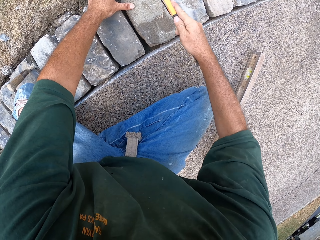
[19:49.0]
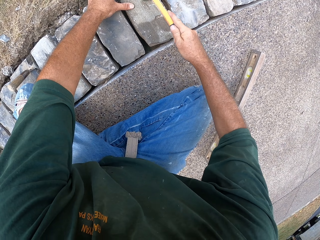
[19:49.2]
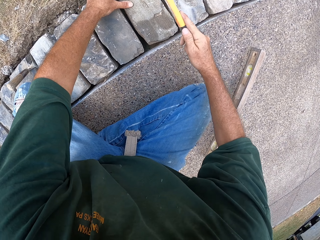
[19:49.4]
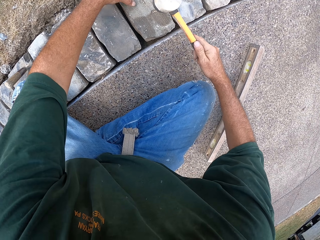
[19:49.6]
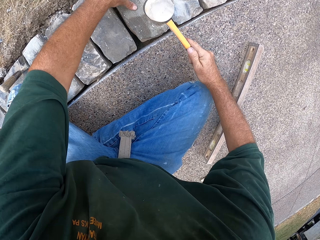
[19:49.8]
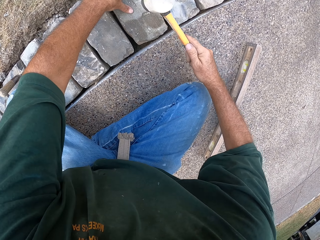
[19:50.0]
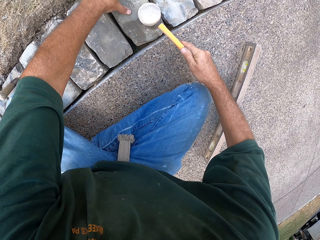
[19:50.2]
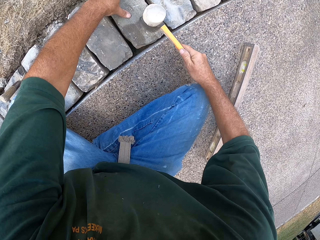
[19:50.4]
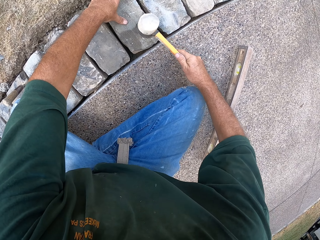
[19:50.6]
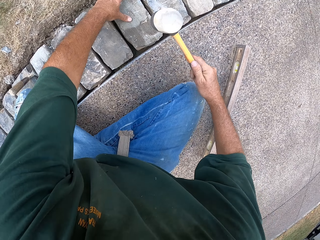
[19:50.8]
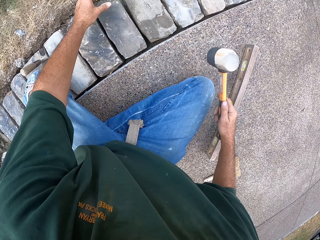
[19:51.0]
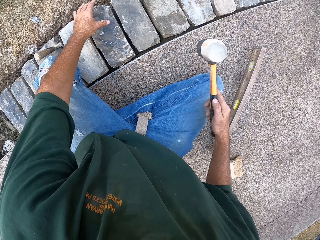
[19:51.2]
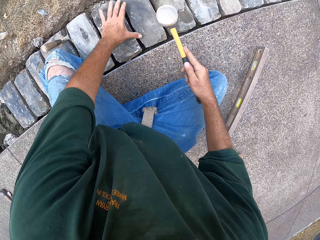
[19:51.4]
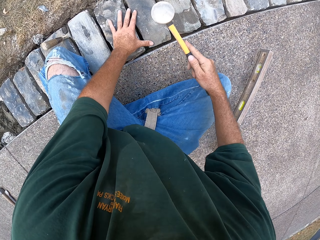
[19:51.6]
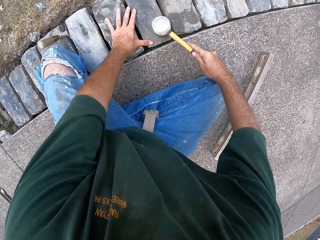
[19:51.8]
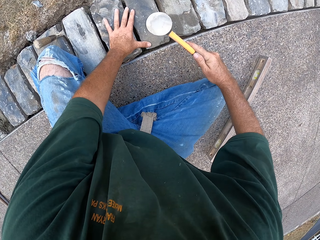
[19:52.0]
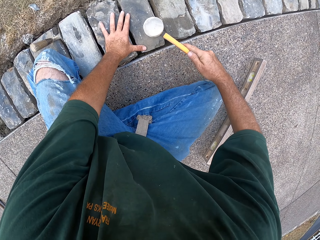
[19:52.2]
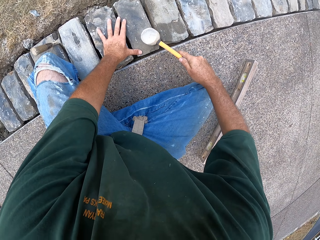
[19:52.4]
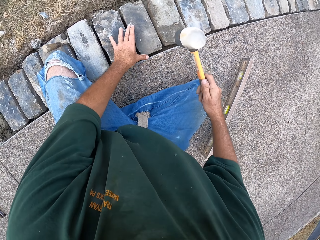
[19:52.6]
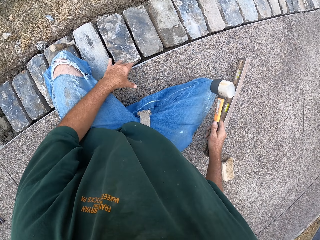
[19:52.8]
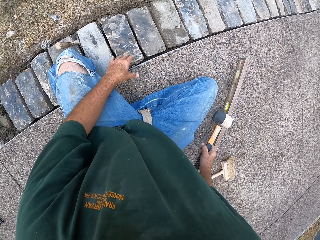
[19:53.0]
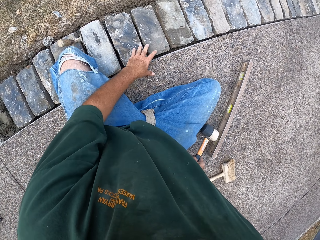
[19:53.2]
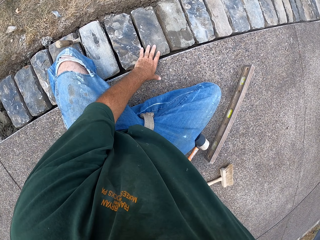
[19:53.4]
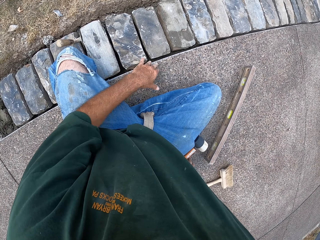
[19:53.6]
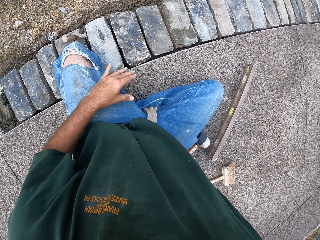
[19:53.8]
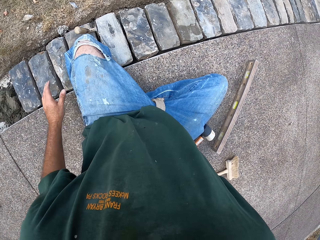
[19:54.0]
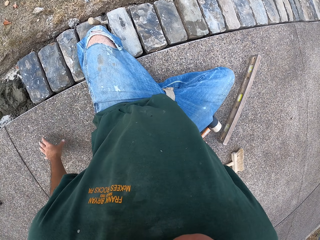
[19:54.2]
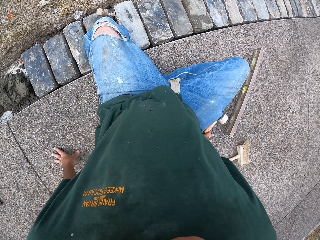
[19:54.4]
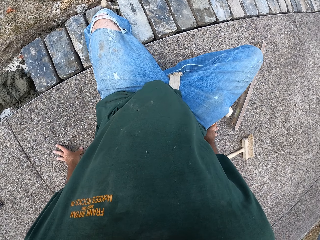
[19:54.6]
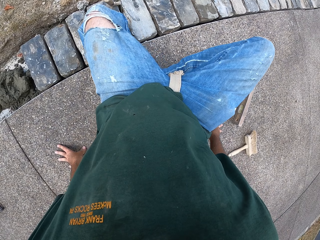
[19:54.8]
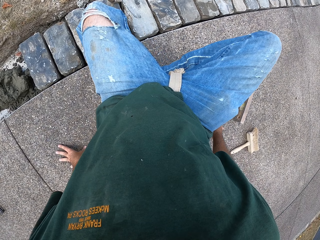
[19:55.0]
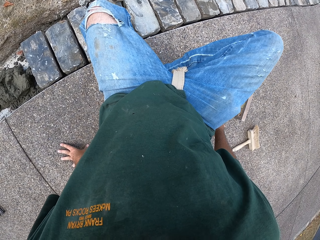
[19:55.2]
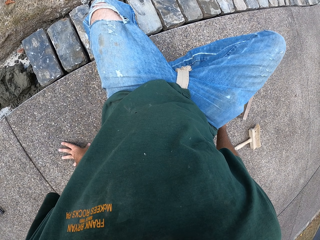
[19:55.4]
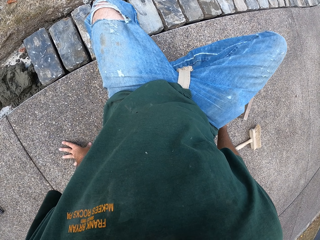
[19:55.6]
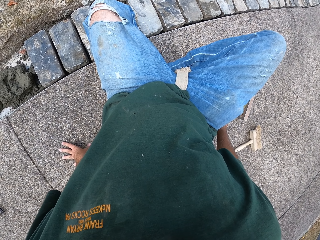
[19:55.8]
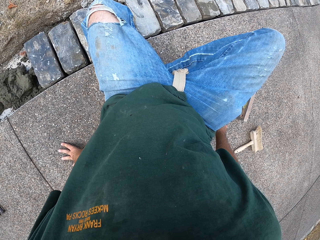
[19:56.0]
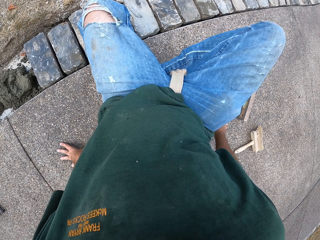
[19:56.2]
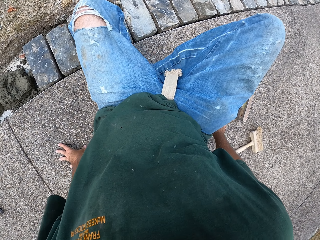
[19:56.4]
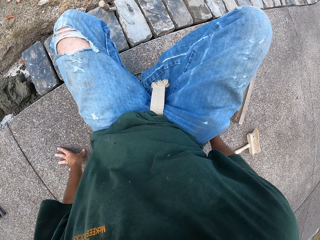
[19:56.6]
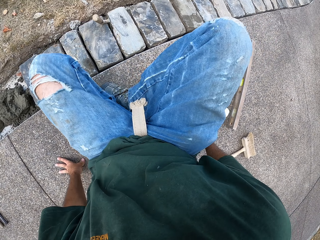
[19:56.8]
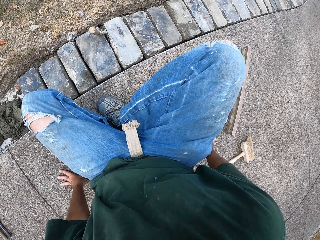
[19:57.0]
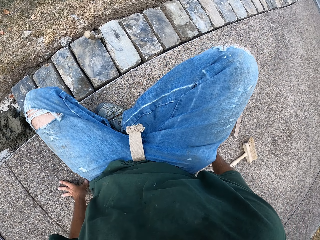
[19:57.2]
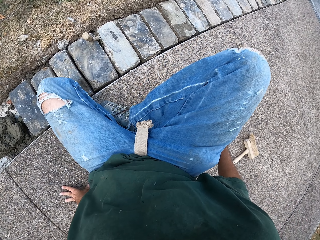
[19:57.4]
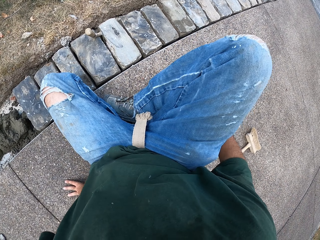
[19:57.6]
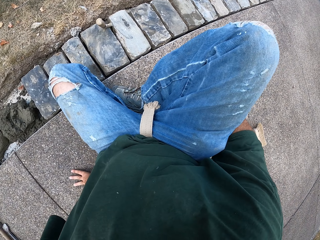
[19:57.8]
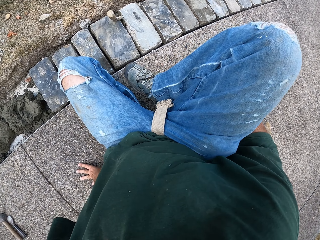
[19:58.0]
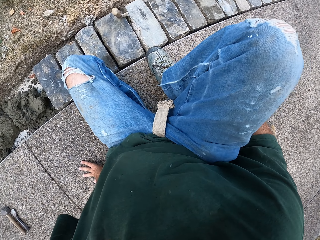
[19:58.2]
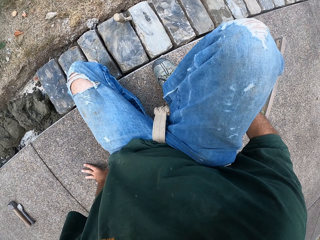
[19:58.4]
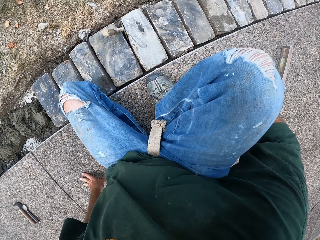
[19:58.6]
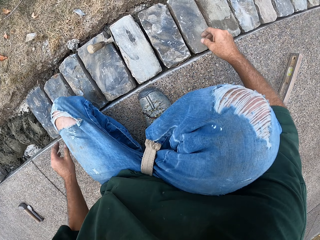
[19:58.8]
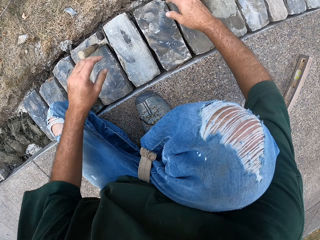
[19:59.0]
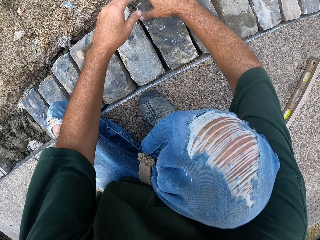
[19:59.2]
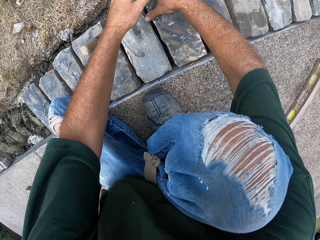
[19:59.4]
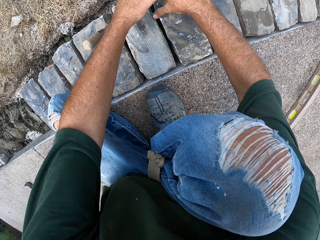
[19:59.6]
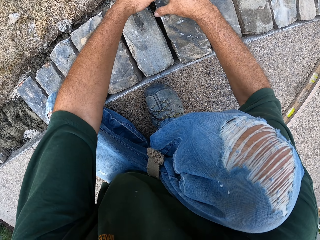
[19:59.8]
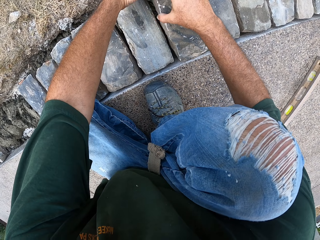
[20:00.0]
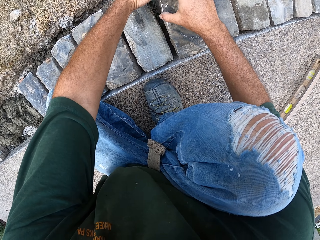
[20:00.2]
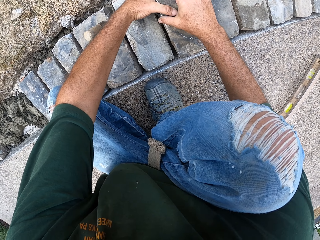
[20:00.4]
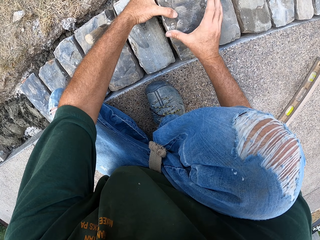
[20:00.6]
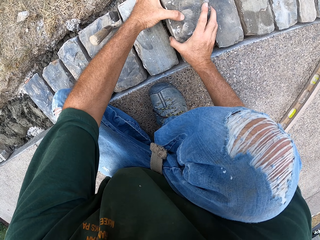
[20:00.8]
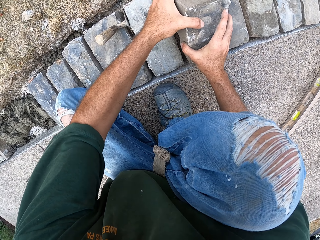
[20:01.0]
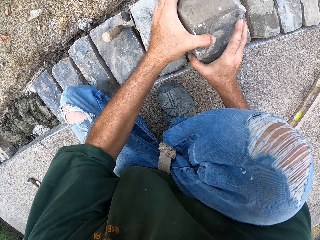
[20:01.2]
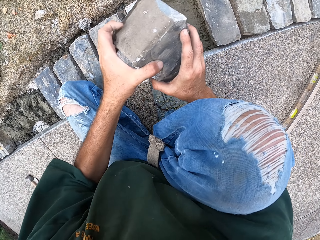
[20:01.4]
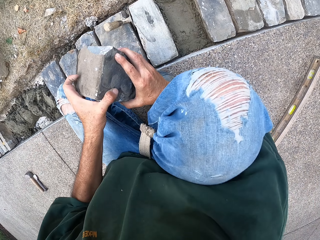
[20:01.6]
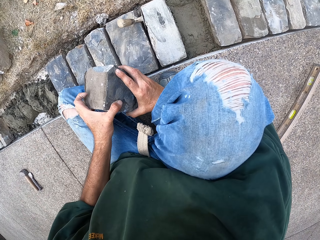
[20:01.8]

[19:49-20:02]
The camera wearer drops the hammer. They remove stones from the furrow.

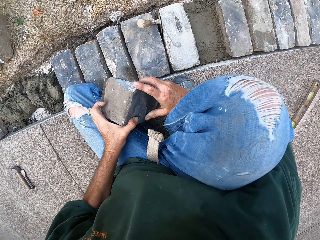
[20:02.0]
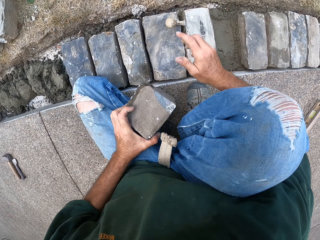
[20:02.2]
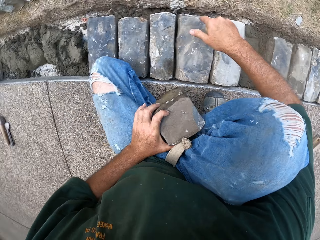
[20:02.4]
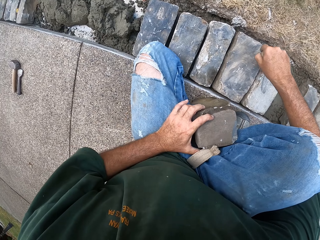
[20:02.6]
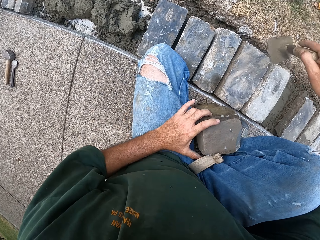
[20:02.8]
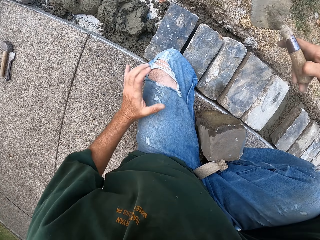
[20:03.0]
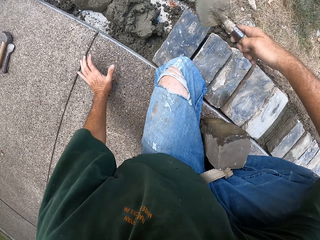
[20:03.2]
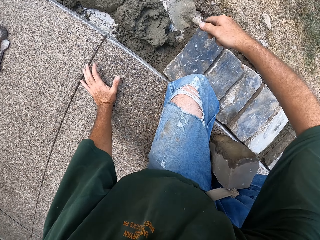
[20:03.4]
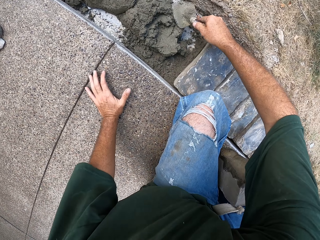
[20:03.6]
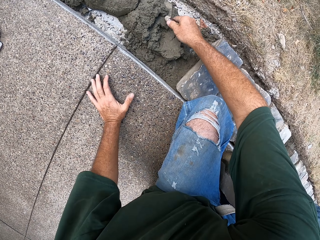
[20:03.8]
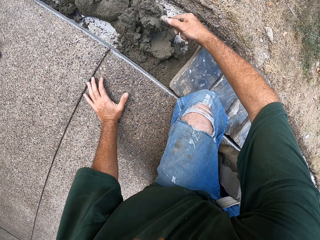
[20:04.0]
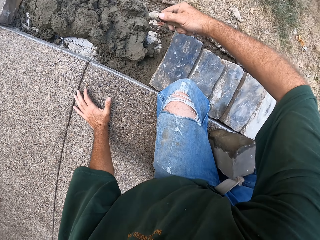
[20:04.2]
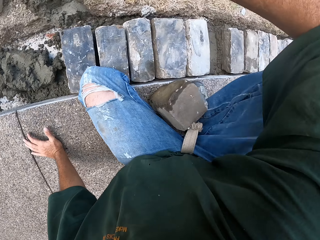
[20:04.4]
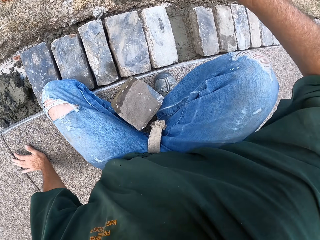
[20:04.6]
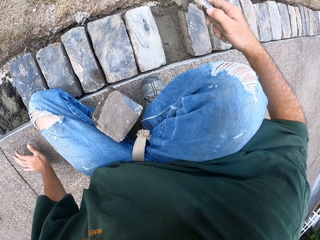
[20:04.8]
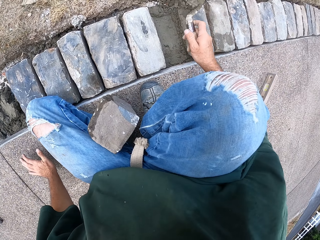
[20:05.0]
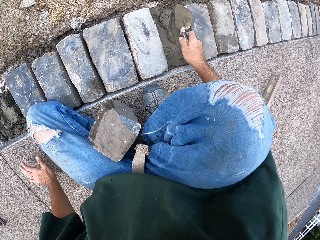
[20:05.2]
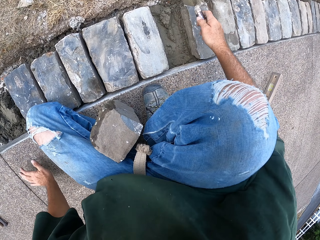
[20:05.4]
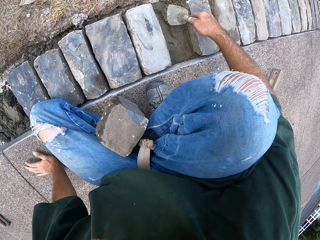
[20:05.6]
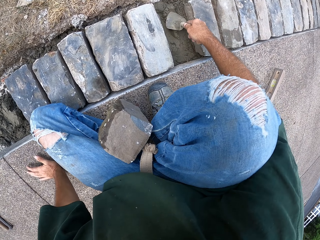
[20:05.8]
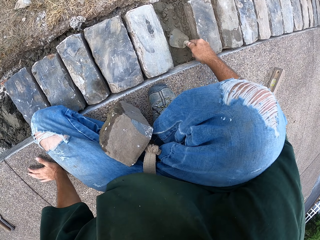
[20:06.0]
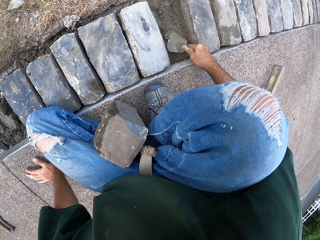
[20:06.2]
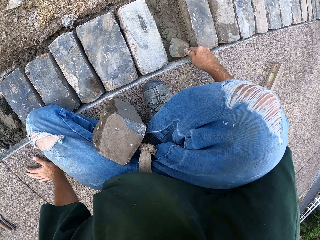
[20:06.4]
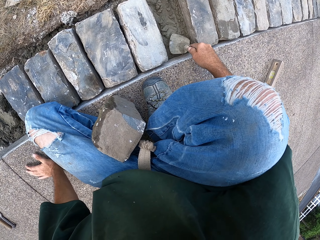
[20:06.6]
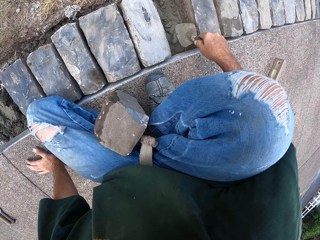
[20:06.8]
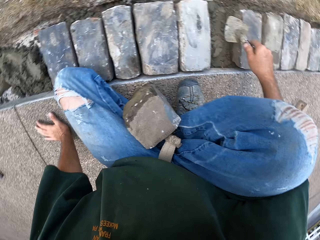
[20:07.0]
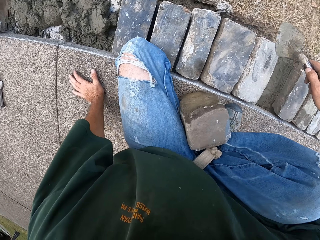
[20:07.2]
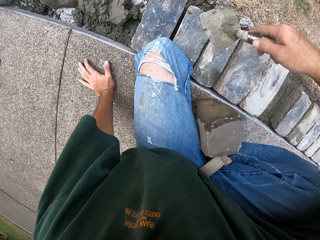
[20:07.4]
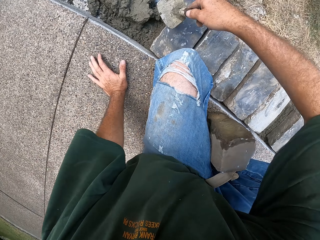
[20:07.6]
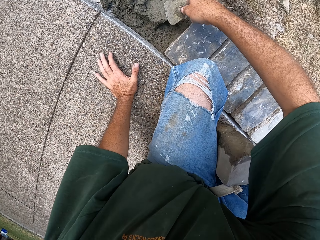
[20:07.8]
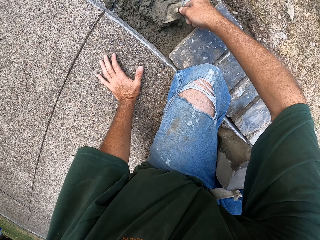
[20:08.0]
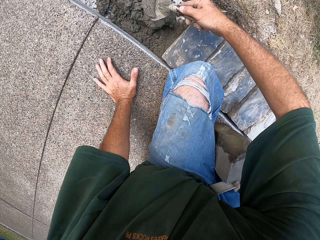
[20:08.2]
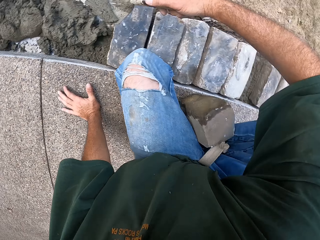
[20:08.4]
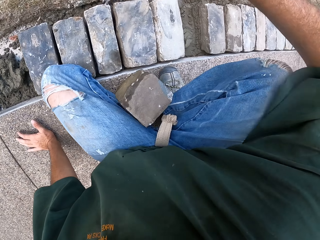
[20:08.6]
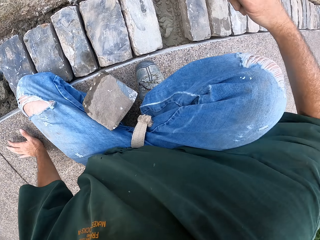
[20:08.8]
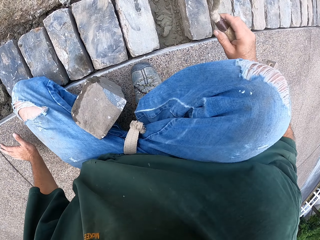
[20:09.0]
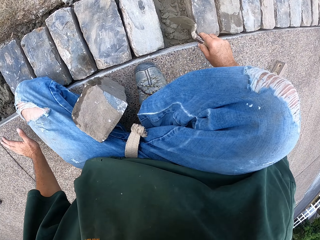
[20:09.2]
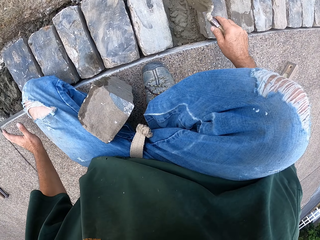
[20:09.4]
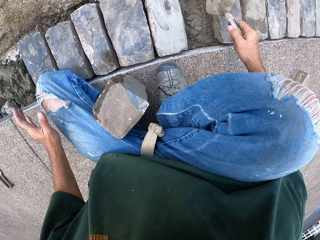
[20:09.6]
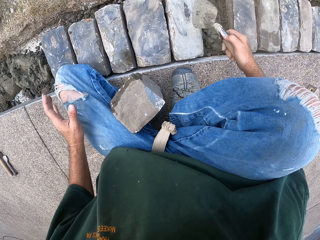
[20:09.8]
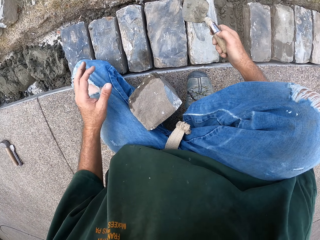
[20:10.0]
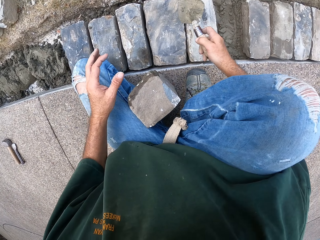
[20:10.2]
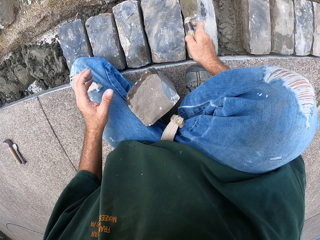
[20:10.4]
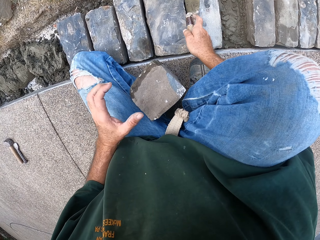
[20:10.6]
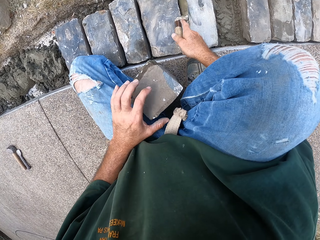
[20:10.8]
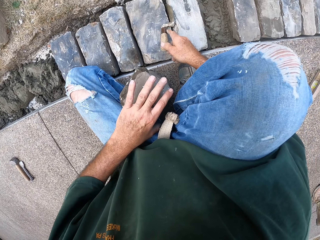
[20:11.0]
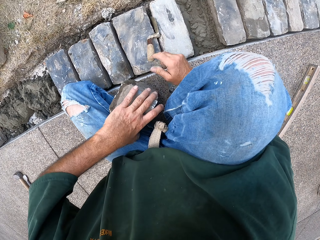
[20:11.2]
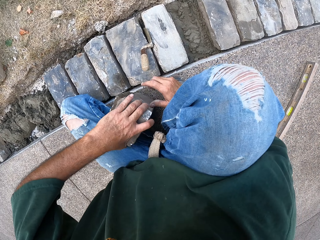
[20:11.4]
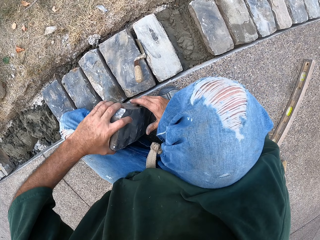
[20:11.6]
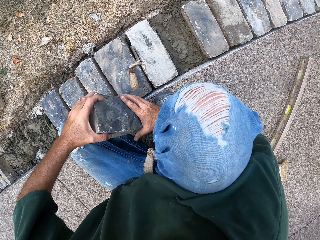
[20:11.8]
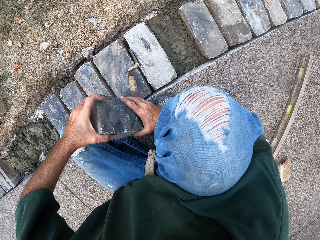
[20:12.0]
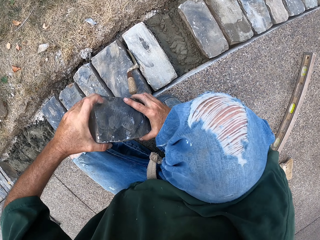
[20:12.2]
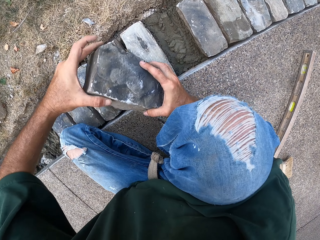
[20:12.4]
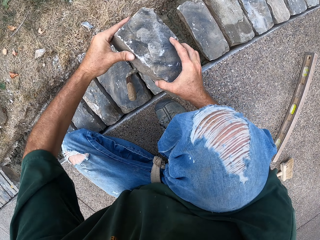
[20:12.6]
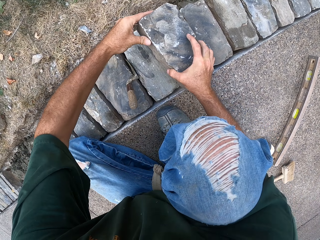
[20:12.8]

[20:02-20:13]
The camera wearer takes the trowel. They scoop mortar with the trowel and pour the mortar in the furrow. They level the concrete. They scoop the mortar with the trowel and pour the mortar in the furrow. They drop the masonry trowel.
